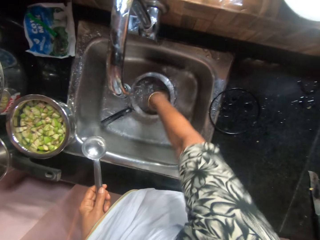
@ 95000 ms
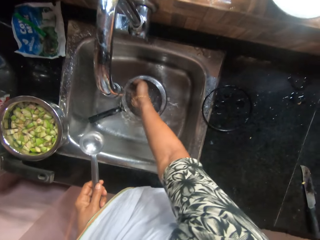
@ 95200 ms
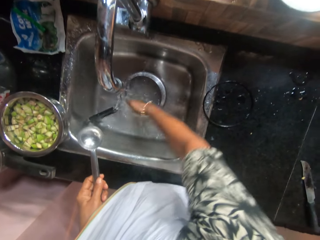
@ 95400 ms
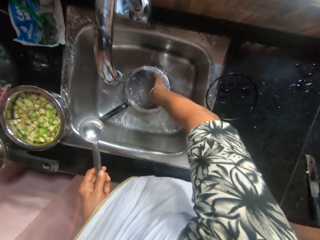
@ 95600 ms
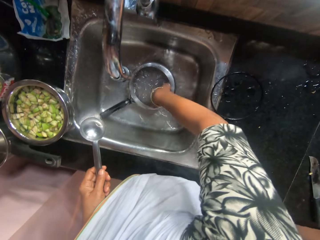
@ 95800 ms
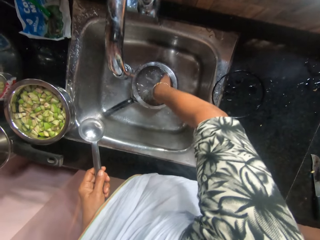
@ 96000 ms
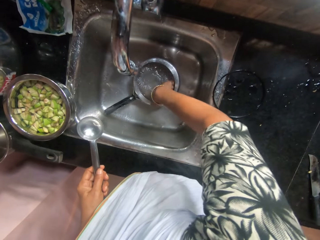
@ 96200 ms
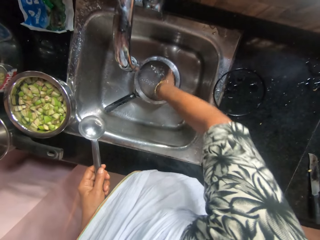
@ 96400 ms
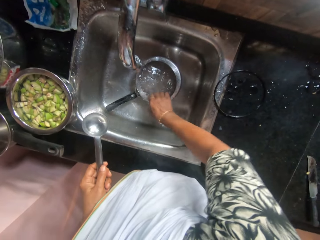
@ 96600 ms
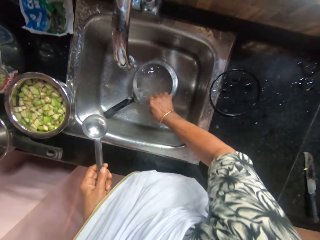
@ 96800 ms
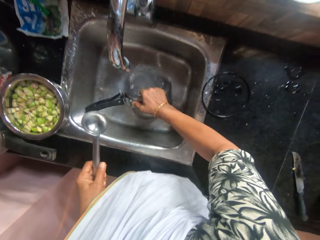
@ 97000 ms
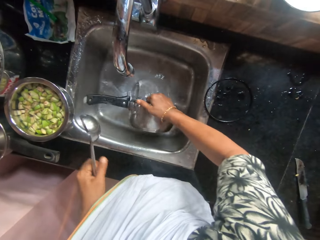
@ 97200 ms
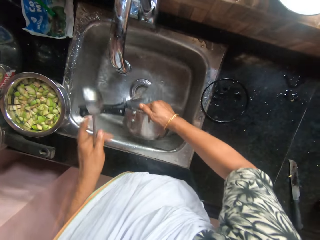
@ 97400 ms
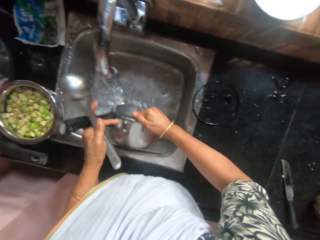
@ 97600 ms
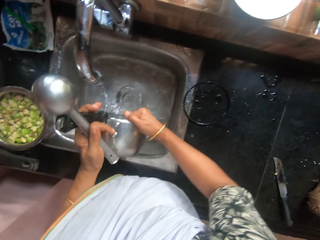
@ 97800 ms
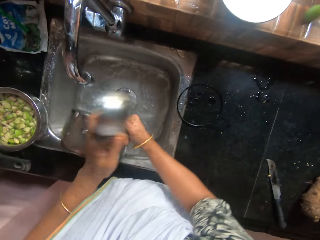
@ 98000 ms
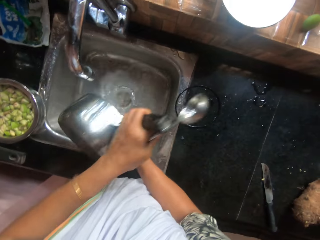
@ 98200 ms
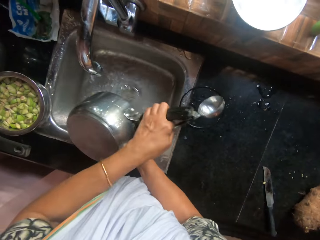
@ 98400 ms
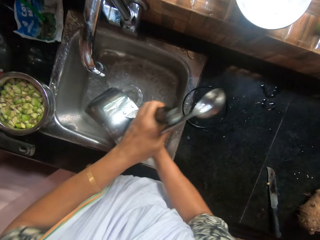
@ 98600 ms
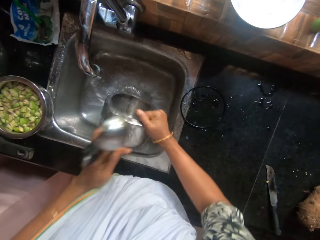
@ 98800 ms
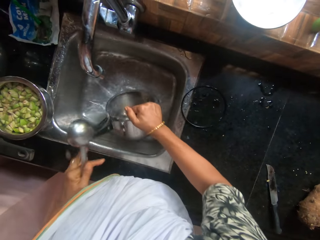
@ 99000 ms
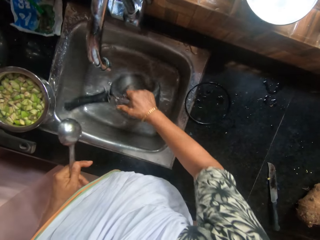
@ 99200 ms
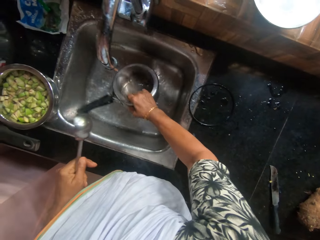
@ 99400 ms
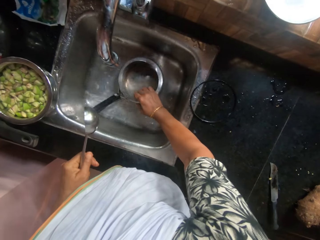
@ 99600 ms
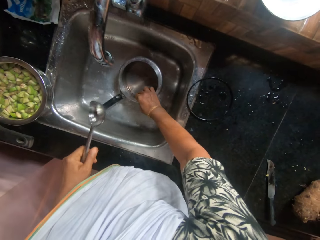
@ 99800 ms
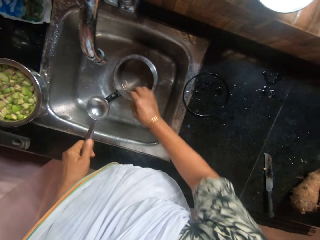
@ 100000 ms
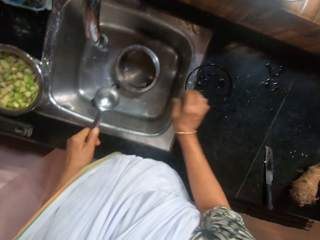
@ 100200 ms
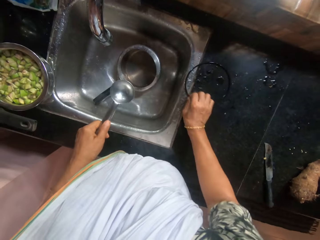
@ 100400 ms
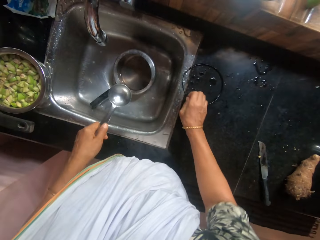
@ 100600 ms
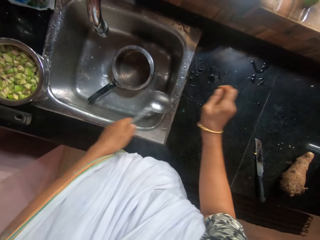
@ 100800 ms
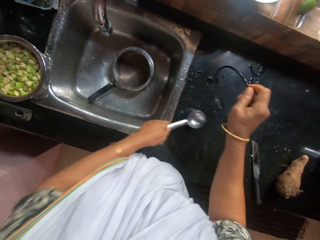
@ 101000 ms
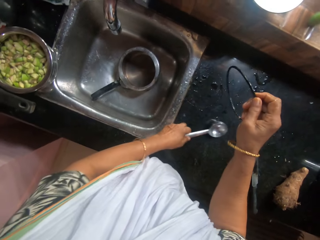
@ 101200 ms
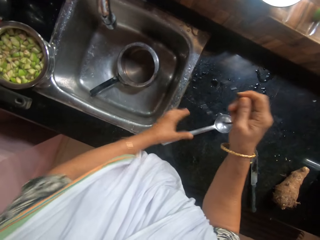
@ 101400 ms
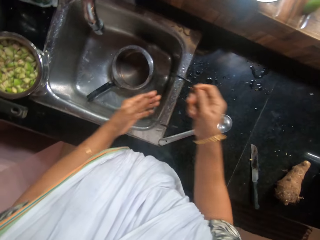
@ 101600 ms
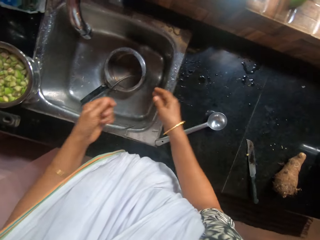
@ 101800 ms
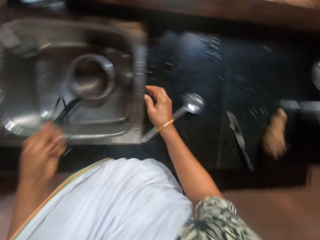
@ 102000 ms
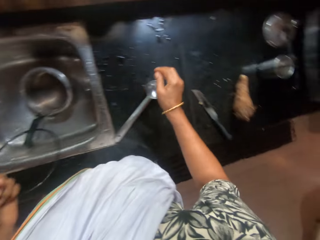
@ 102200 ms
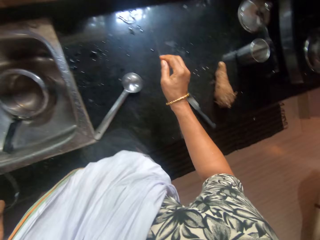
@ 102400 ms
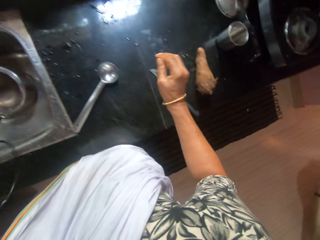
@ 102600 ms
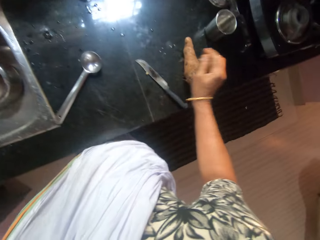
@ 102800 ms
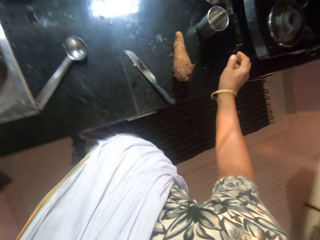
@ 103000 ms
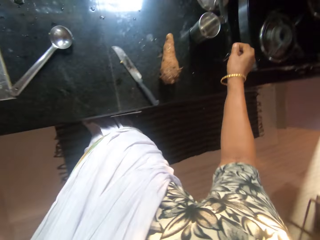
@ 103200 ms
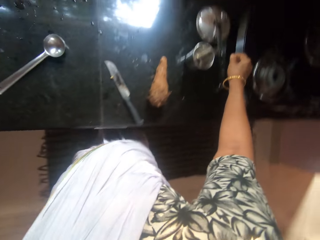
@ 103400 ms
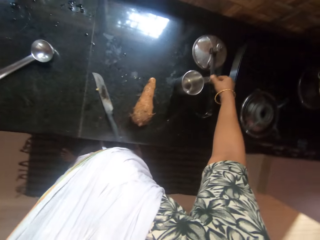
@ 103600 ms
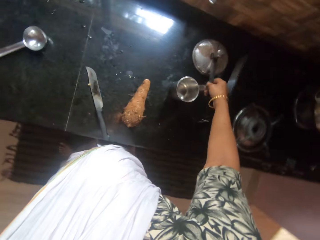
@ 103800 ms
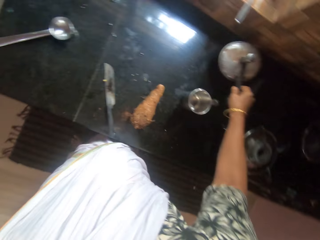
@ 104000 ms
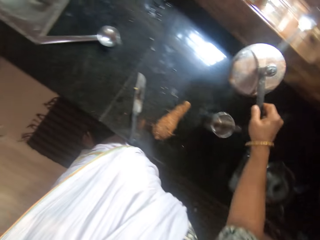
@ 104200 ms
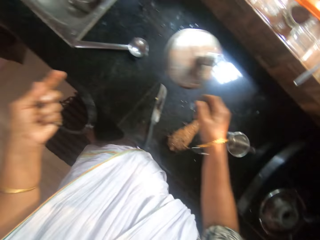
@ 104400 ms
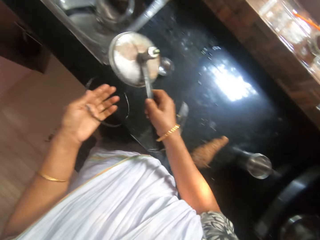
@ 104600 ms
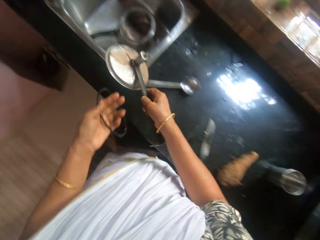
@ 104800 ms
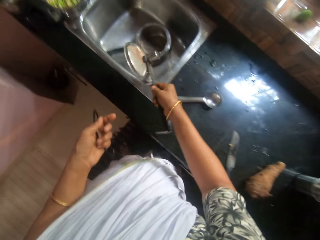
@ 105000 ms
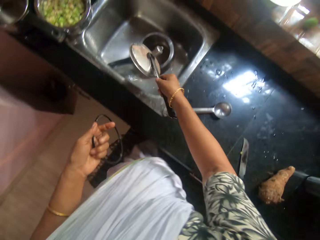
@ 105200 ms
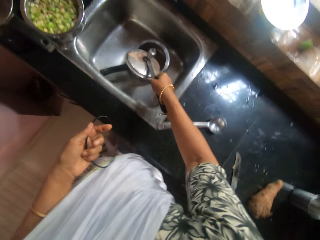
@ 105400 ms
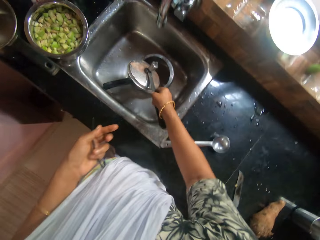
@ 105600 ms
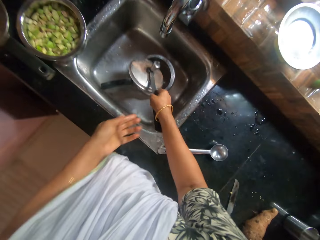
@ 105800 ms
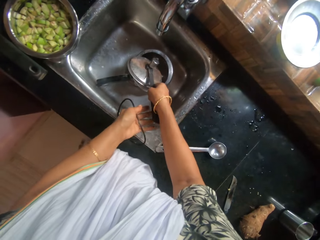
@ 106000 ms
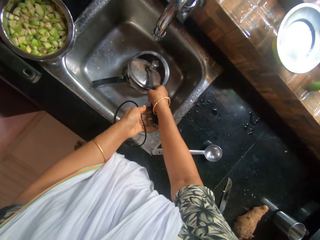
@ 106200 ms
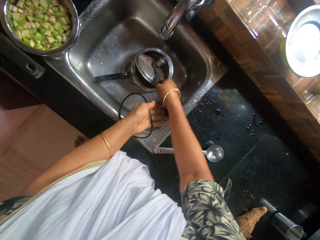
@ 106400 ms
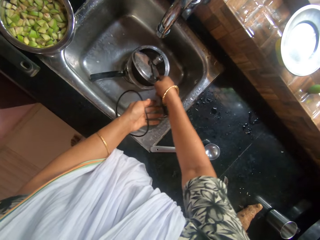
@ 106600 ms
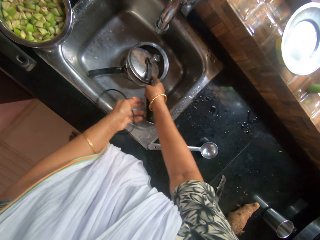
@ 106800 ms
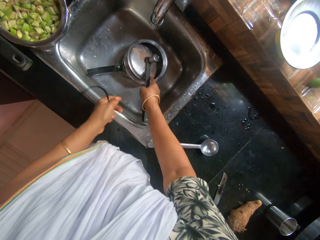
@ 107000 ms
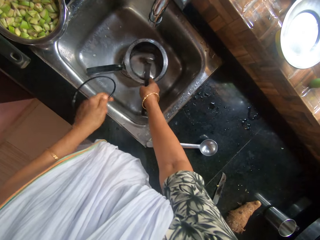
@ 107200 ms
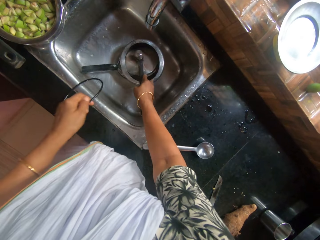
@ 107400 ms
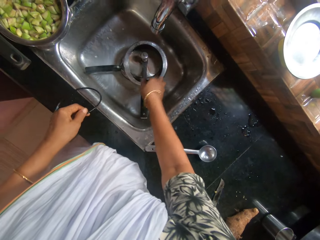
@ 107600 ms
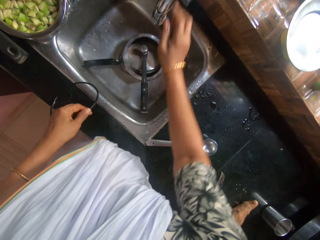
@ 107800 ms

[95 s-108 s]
The camera wearer picks the pot from a sink with her right hand. She pours the water from the pot into the sink with her right hand. She pours the water from the pot into the sink with both hands. She drops the pot into the sink with her right hand. She picks the ring seal from the kitchen countertop with her right hand. She drops the spoon on the kitchen countertop with her left hand. She passes the ring seal from her right hand to her left hand. She picks the pot lid from the kitchen countertop with her right hand. She drops the pot lid on the pot with her right hand.

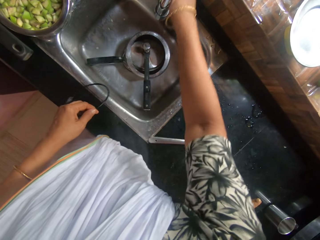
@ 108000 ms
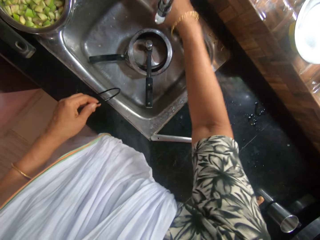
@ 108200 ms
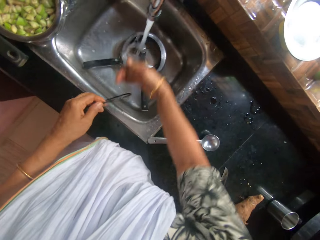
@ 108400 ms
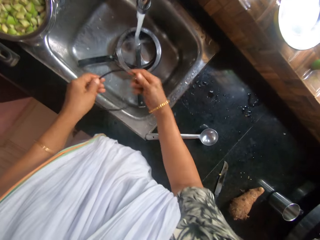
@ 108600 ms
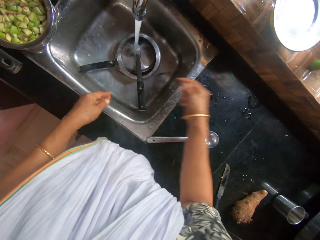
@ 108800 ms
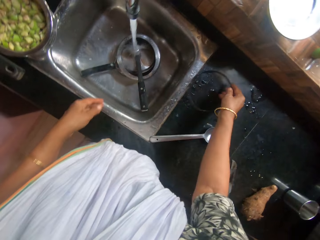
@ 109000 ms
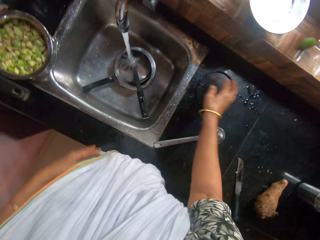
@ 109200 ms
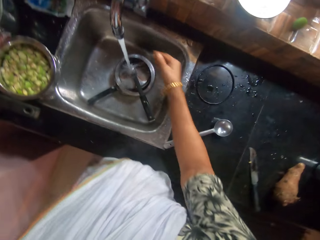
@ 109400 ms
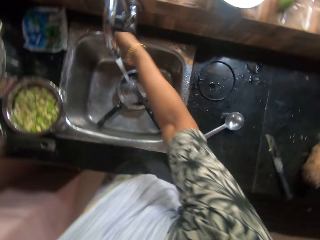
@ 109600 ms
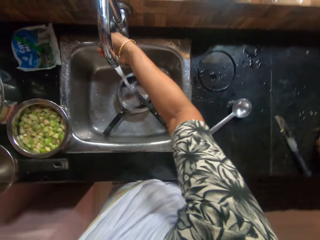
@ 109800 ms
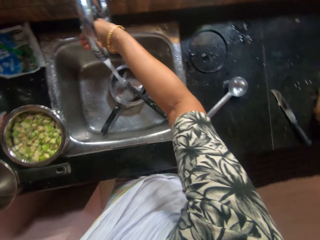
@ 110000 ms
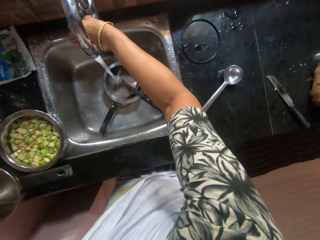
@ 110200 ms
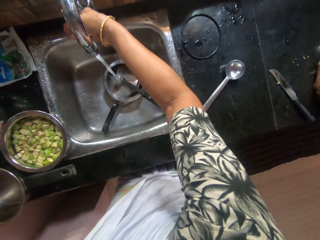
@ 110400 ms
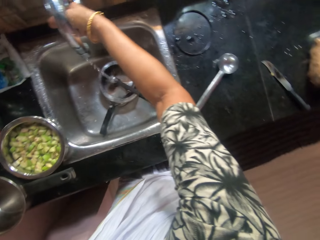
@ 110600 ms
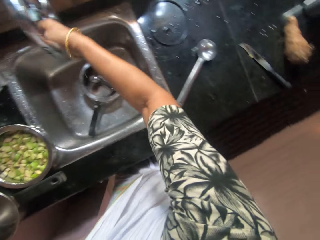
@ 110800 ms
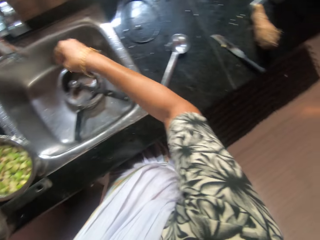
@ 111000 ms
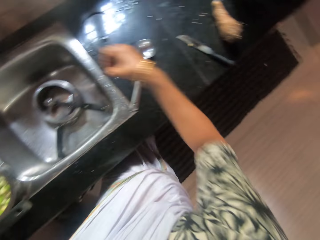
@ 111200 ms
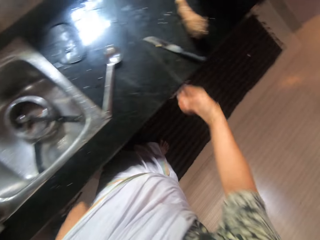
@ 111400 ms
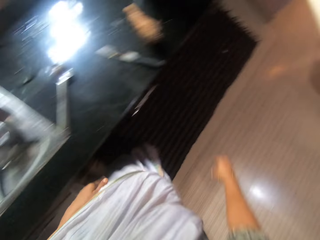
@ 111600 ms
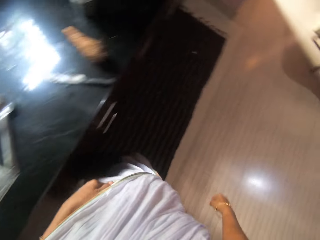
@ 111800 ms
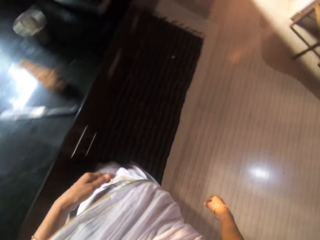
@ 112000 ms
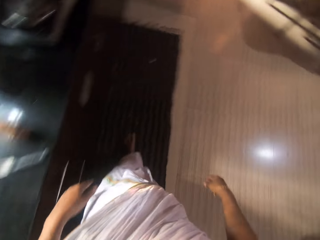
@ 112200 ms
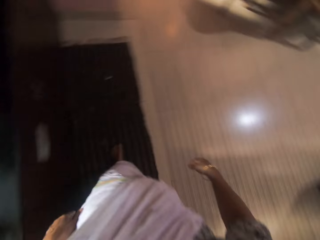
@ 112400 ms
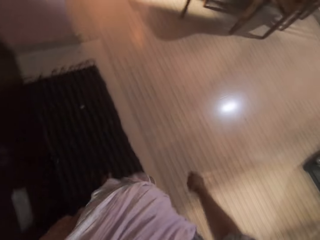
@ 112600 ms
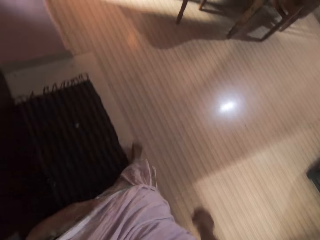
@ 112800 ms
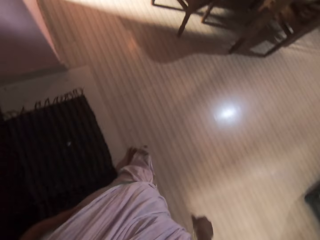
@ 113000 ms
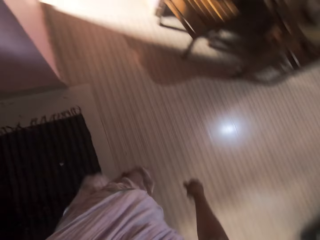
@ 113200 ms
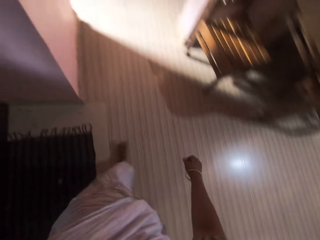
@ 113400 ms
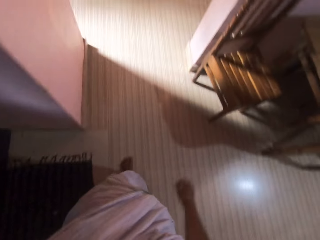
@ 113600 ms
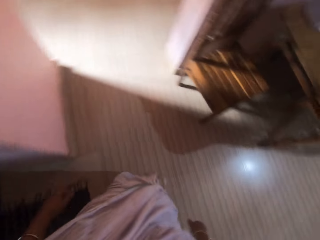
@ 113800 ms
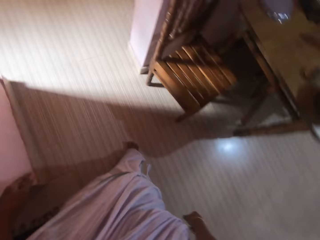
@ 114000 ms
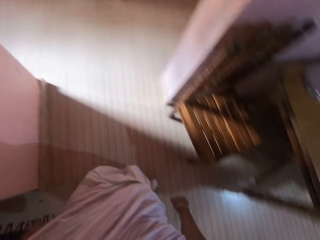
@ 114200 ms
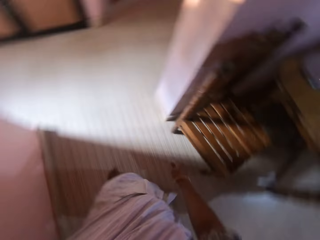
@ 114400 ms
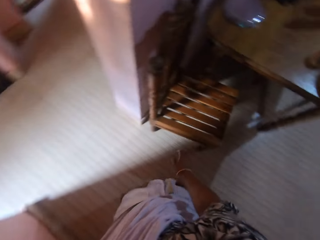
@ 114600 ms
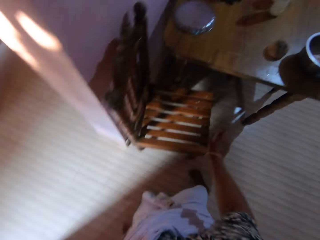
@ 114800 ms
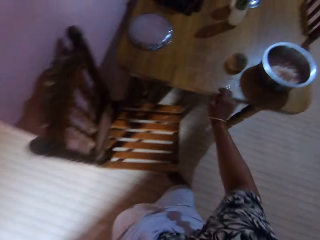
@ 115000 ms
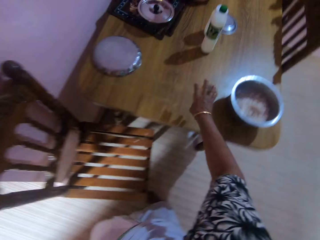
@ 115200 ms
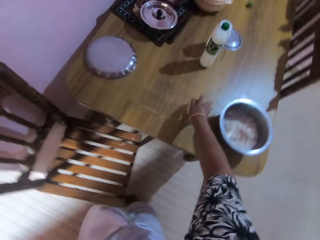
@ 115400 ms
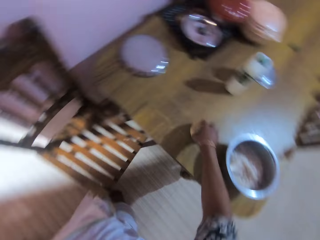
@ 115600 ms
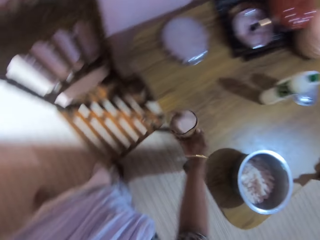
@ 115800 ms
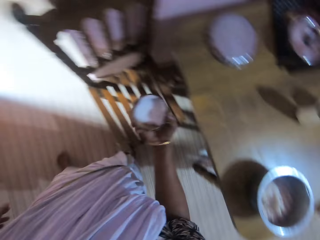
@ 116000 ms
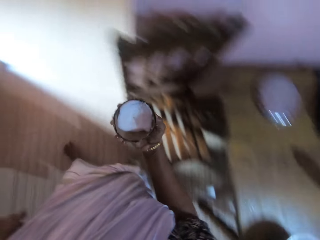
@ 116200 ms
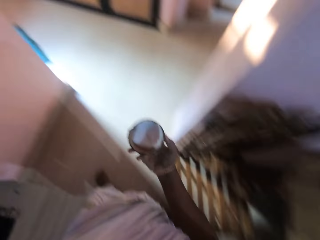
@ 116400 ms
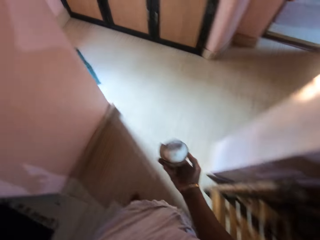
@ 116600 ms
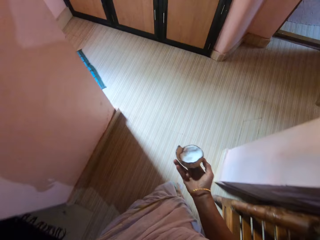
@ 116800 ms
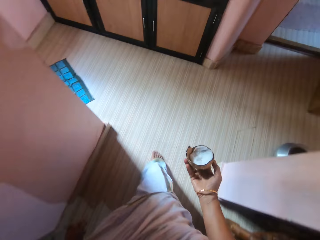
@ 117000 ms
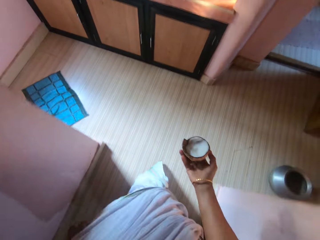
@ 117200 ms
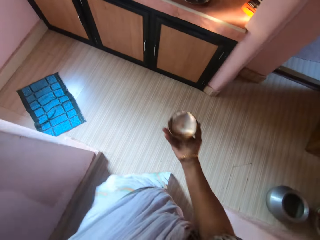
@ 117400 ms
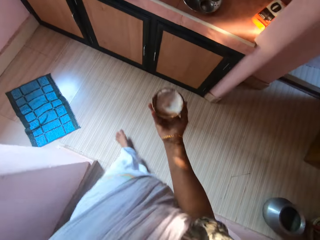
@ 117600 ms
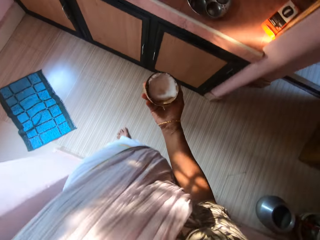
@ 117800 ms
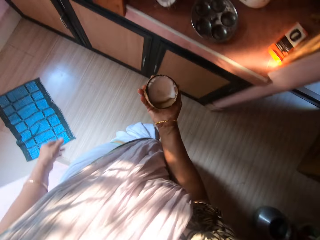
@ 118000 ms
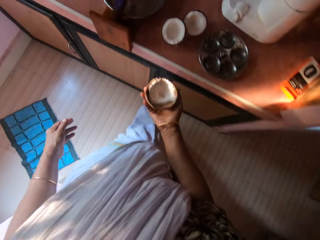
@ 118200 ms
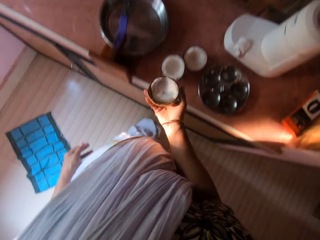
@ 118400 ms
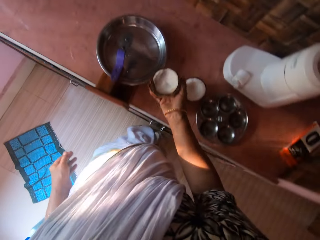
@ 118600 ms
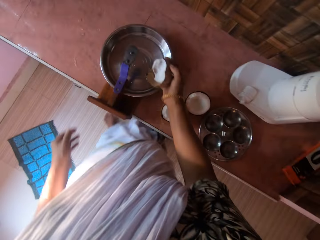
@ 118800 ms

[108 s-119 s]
The camera wearer opens the tap with her right hand. She passes the ring seal from her left hand to her right hand. She puts the water to the bowl. She drops the ring seal on the kitchen countertop with her right hand. She closes the tap with her right hand. She shakes the hand. She walks around. She picks a coconut from a table with her right hand. She carries the coconut.
